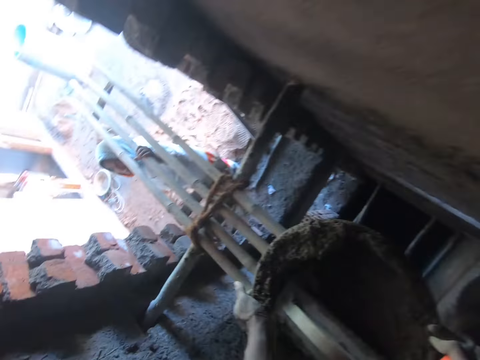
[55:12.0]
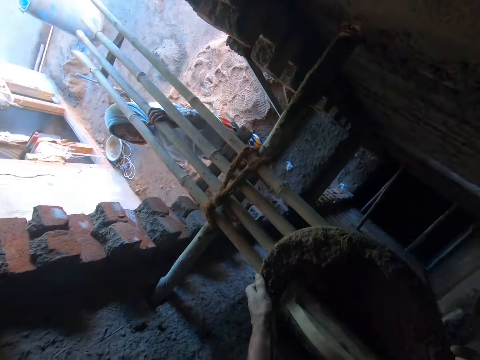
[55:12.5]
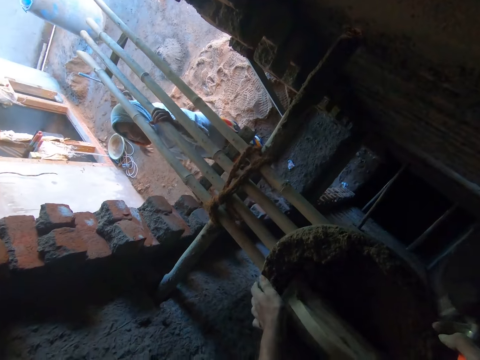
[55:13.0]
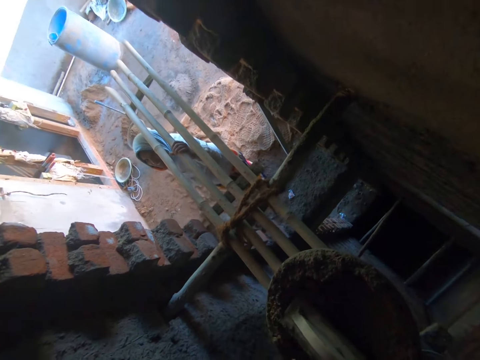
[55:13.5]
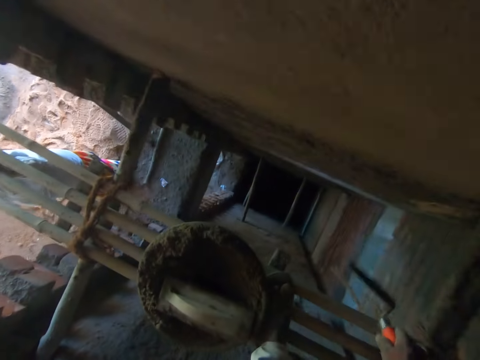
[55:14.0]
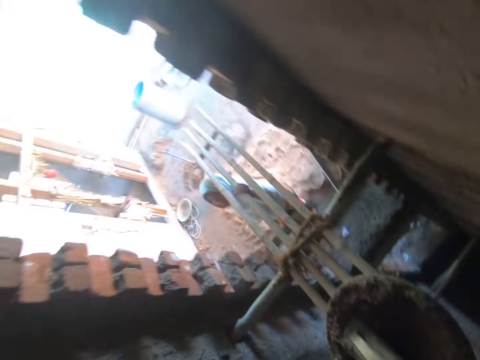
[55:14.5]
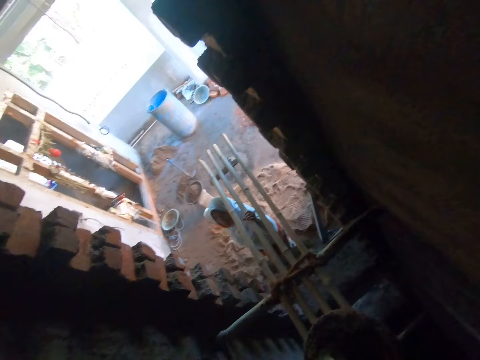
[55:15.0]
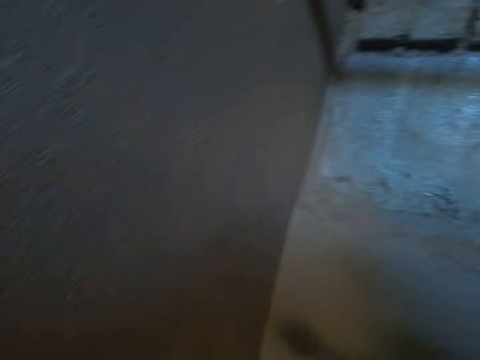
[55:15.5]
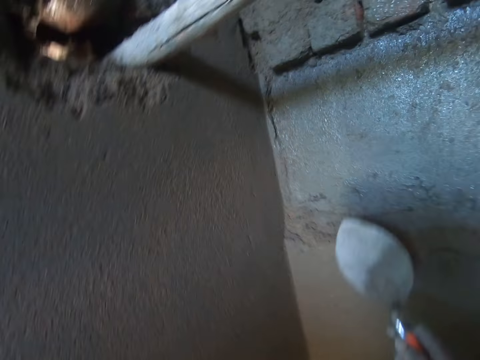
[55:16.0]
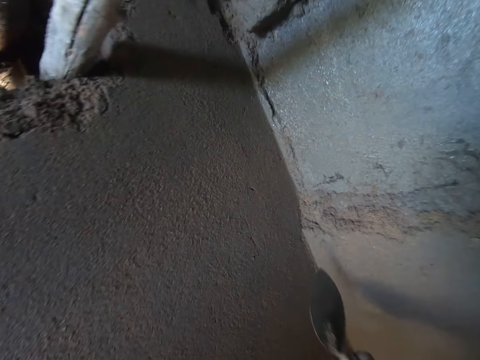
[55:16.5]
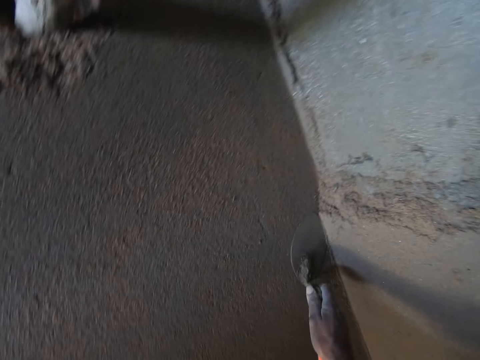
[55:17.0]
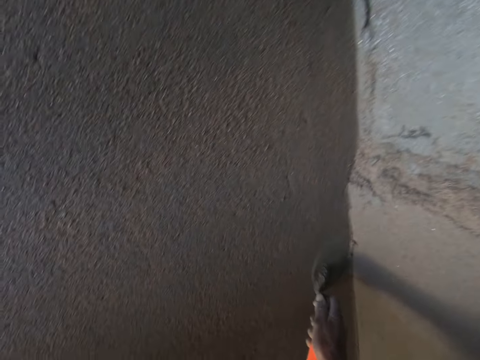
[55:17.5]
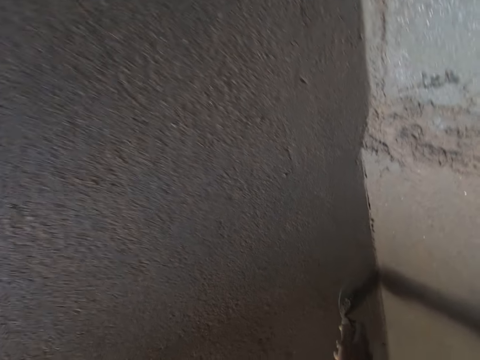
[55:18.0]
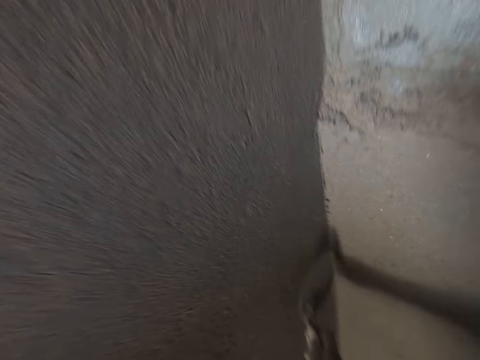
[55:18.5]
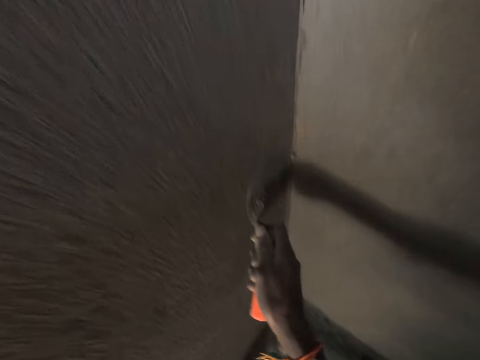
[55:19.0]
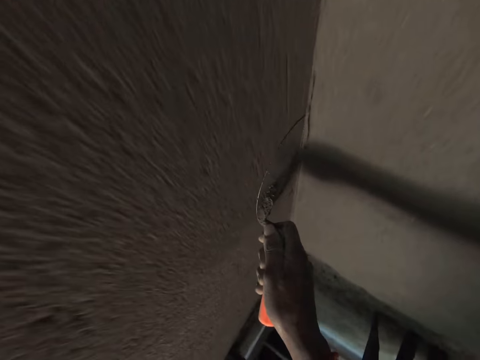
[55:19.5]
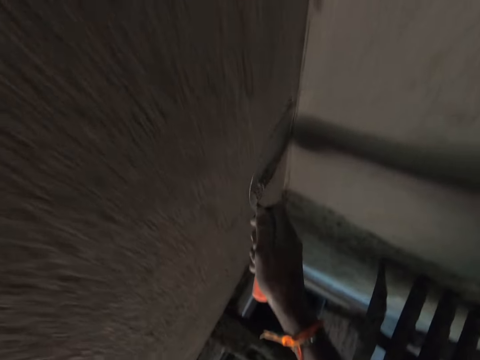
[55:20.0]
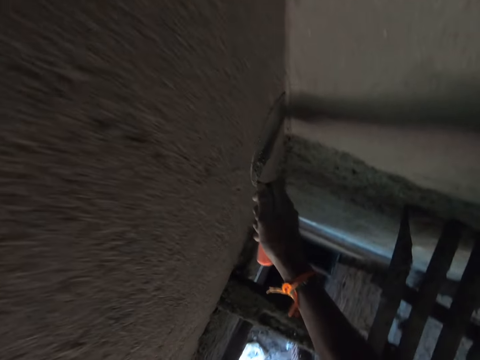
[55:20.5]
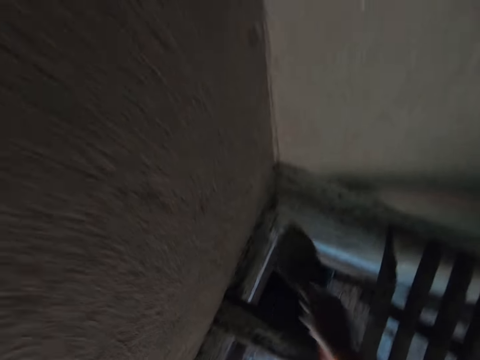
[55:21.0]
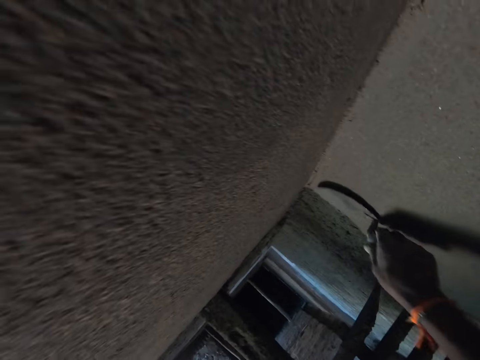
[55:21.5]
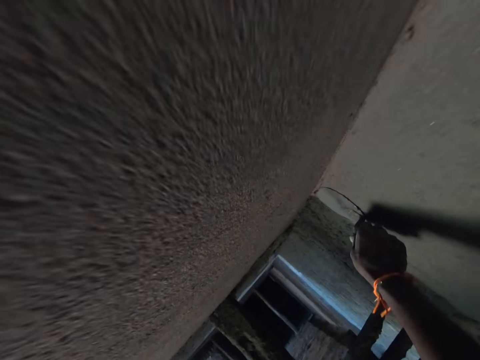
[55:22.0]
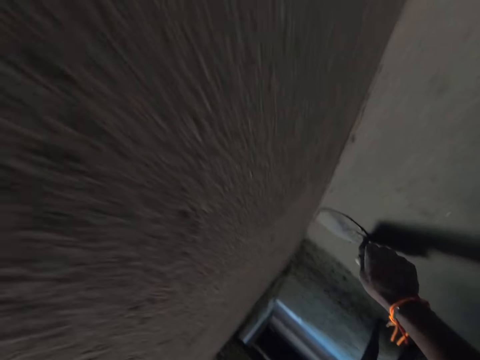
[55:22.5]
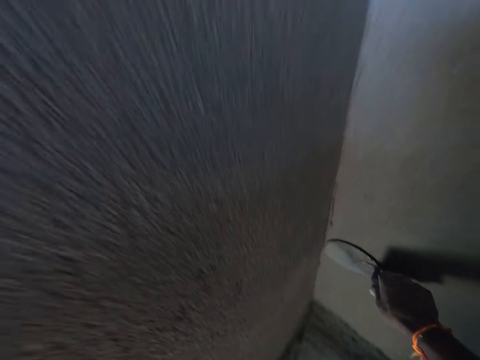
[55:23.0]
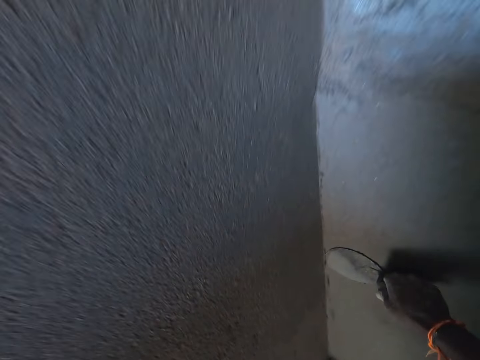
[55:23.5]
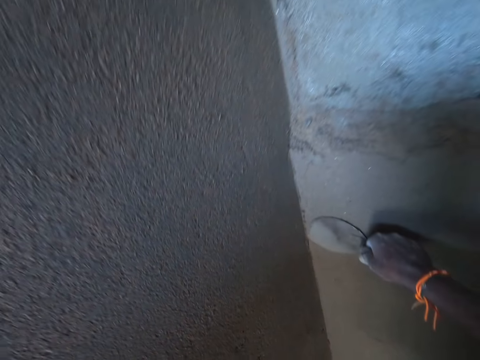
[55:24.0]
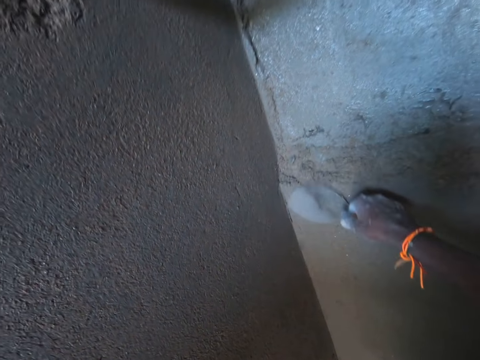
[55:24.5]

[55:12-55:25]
The camera wearer drops the head pan on the bamboo sticks with both hands. He talks with the woman. He smoothens cement on the wall with the trowel in his right hand. He plasters the wall with the trowel.

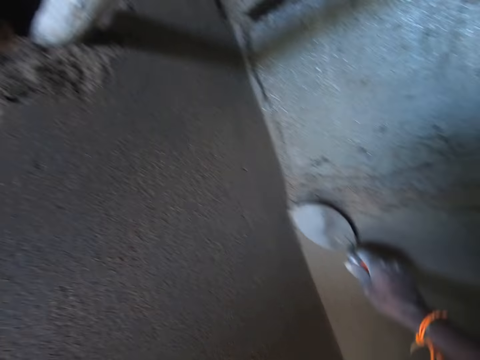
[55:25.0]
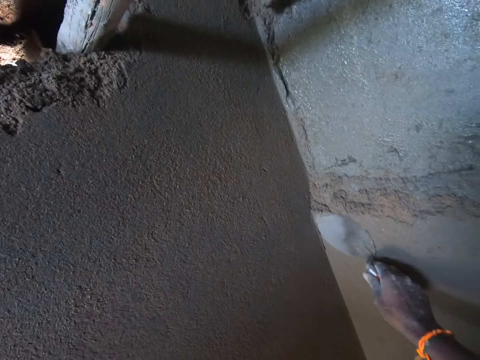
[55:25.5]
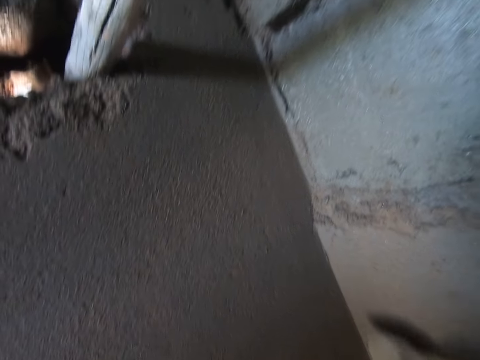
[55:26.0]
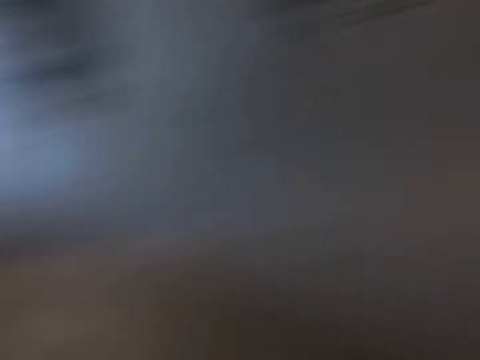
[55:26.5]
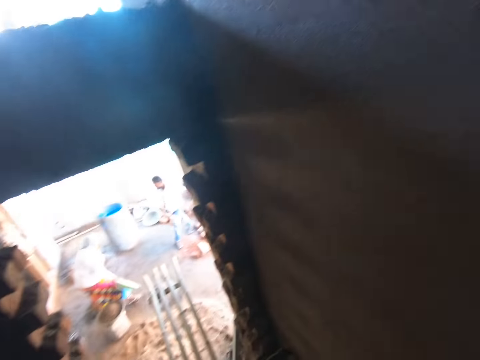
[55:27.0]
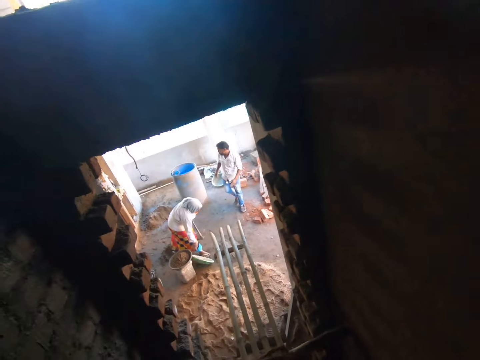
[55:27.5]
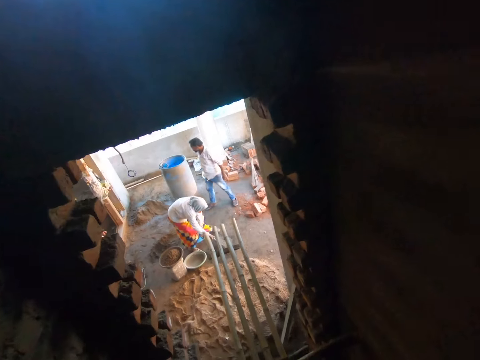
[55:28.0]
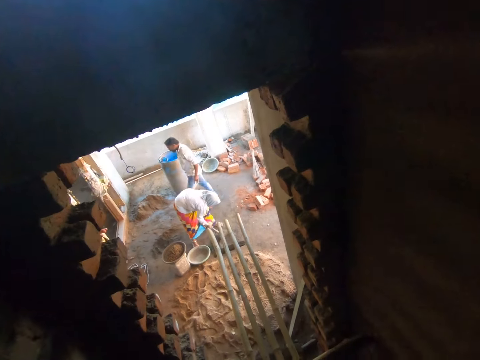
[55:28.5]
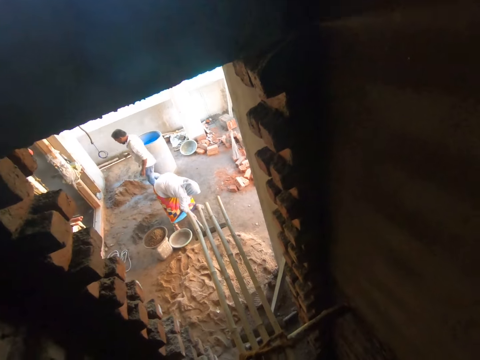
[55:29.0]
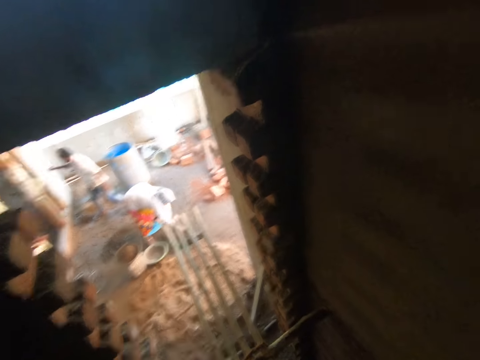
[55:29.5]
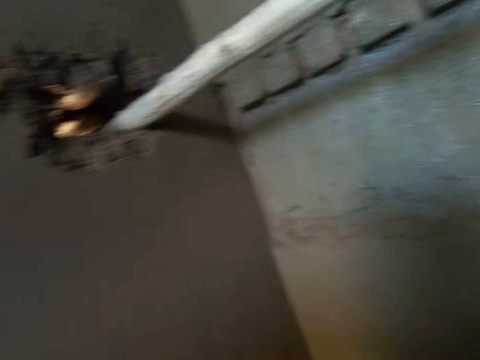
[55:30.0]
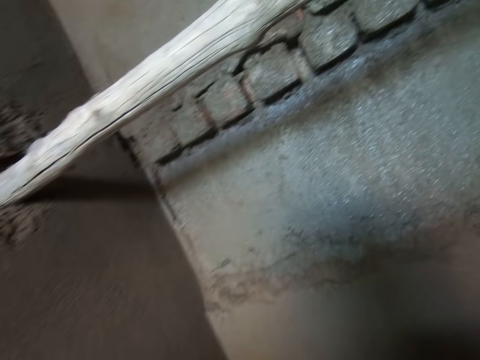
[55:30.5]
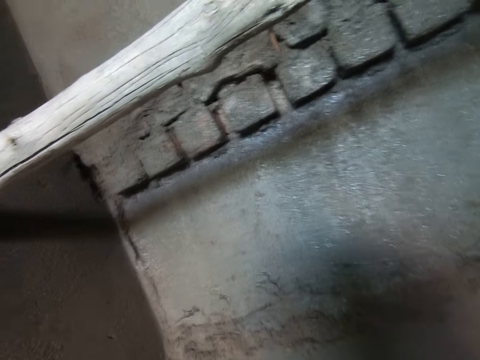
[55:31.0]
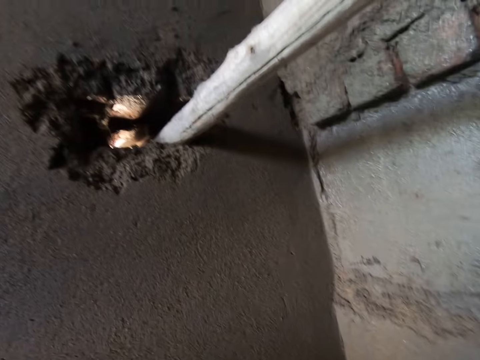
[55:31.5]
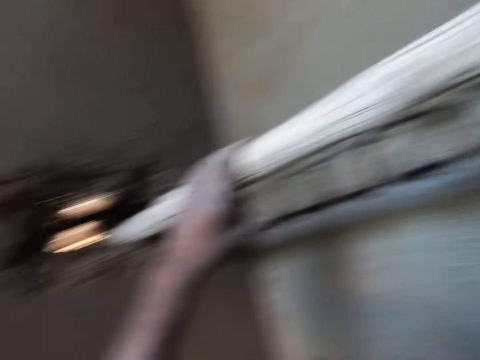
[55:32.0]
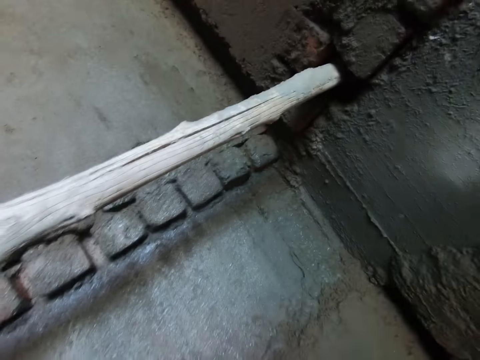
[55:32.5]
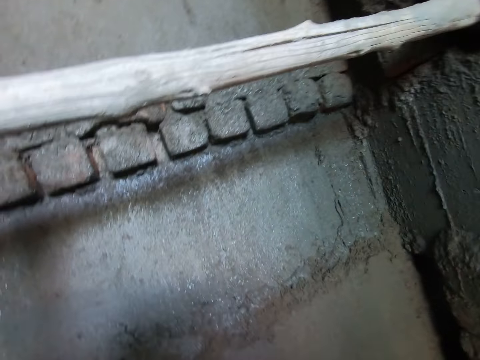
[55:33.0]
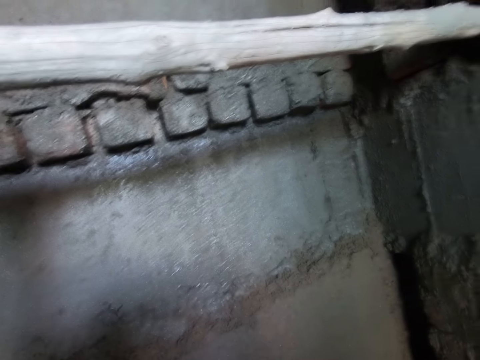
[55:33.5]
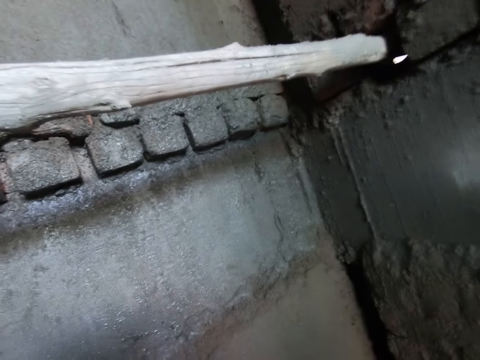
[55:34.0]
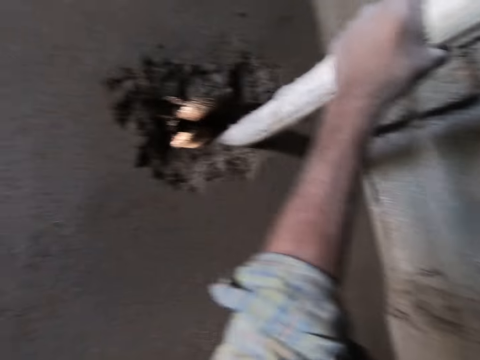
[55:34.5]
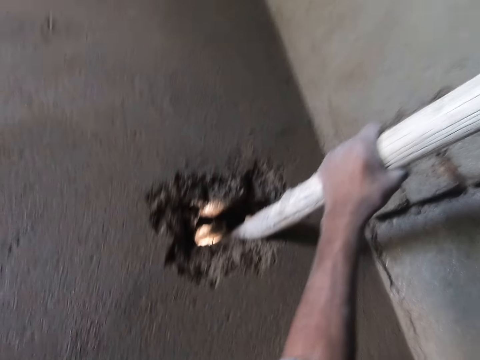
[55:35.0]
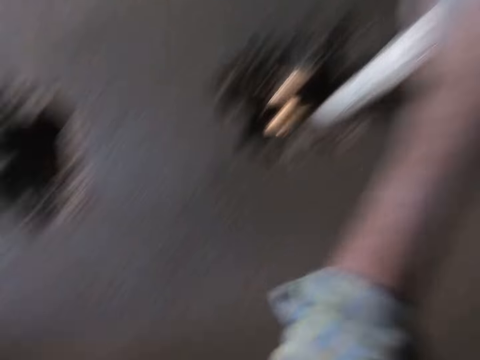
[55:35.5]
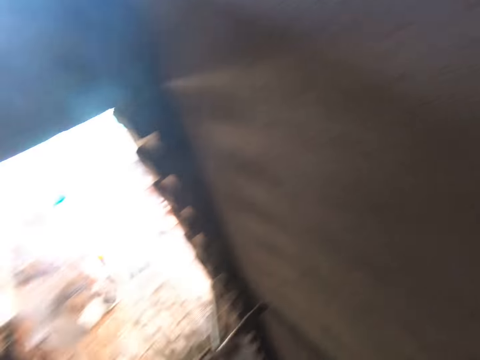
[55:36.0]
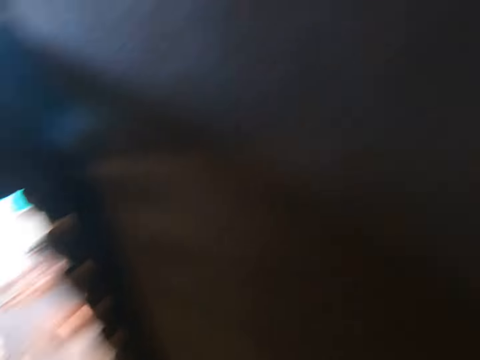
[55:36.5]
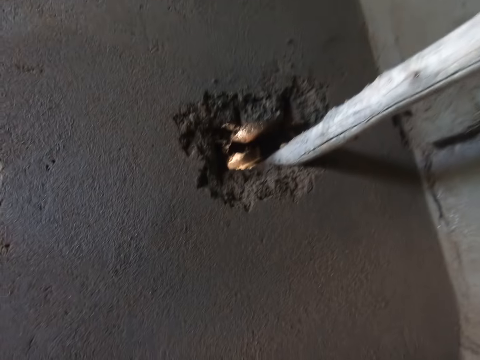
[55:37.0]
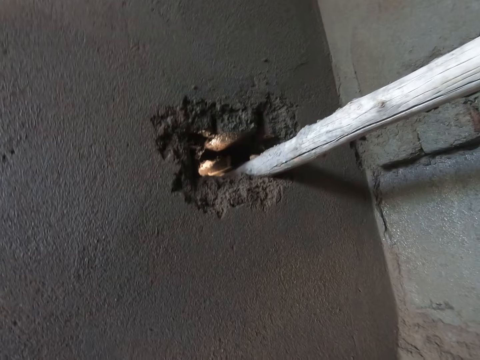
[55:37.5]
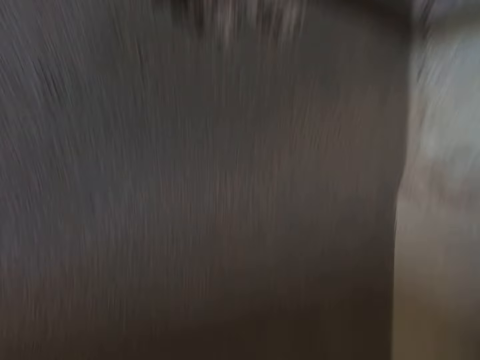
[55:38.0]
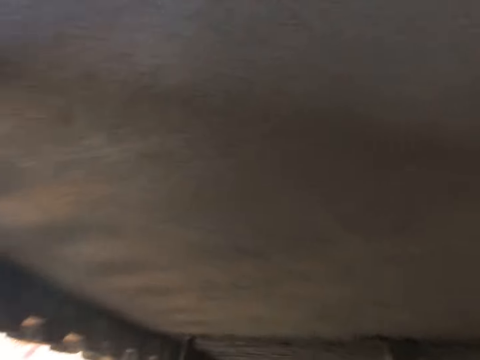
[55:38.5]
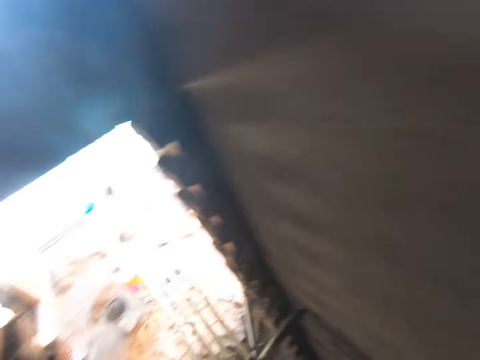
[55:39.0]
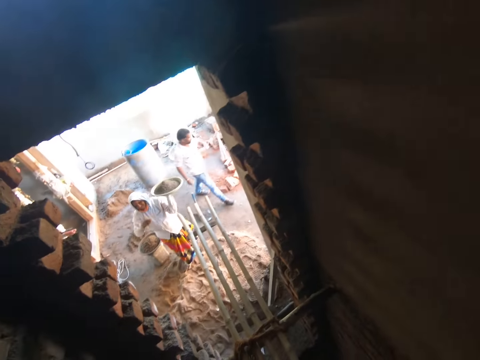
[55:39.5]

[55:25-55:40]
The woman drops a head pan on the floor with her right hand. She gathers cement from the floor with a hoe with both hands. The camera wearer holds a stick in the wall with his left hand. He holds wood. The woman scoops cement from the floor into the head pan with the hoe in both hands.
